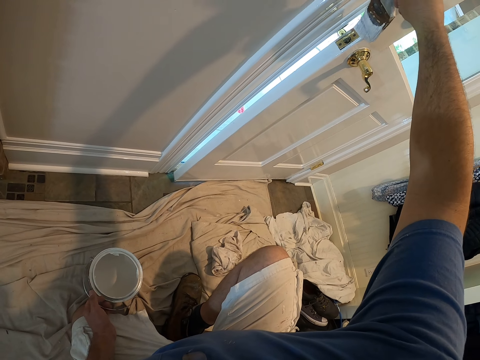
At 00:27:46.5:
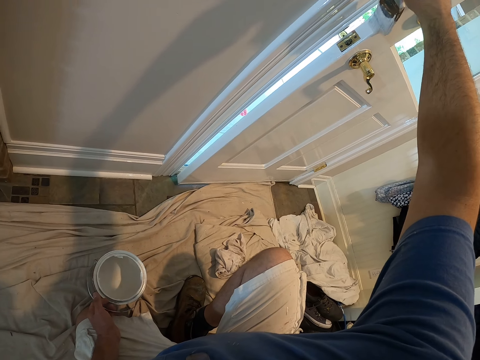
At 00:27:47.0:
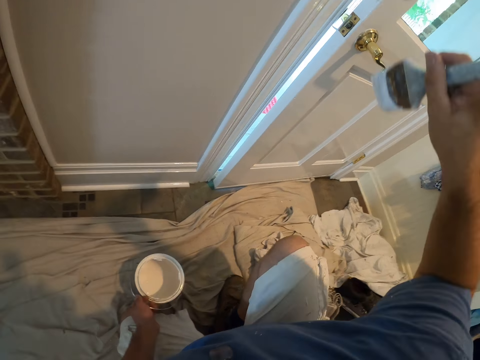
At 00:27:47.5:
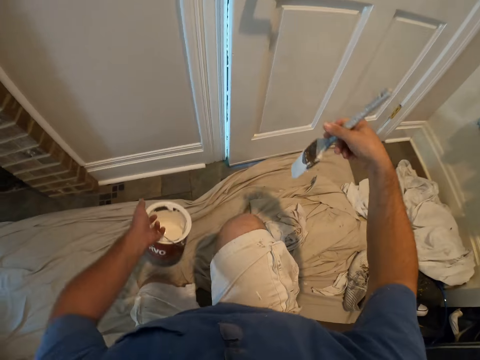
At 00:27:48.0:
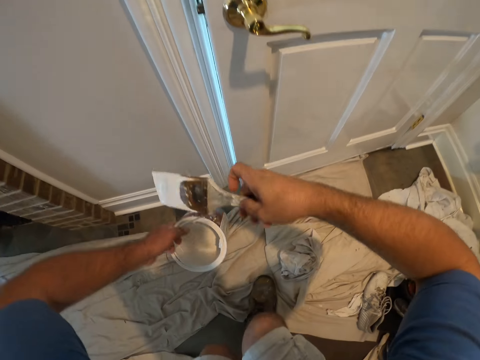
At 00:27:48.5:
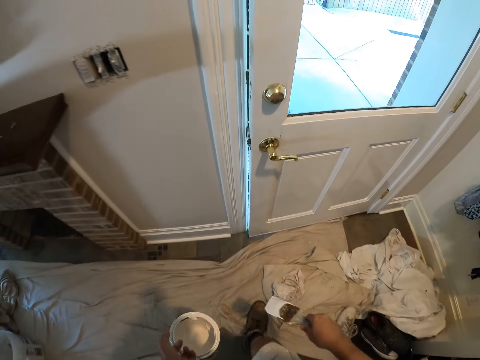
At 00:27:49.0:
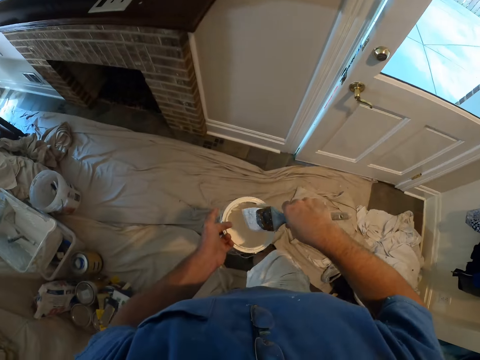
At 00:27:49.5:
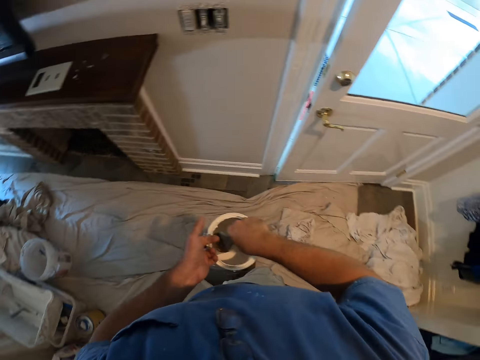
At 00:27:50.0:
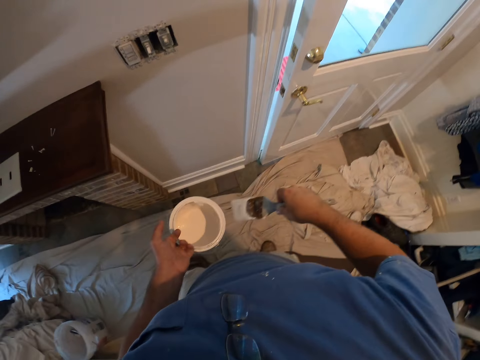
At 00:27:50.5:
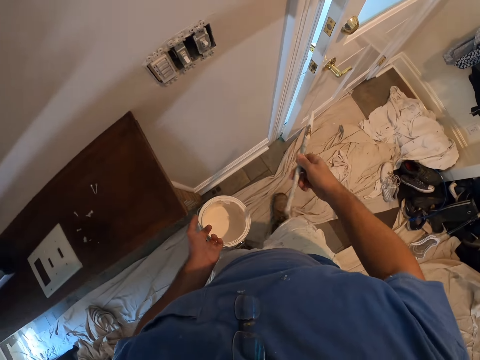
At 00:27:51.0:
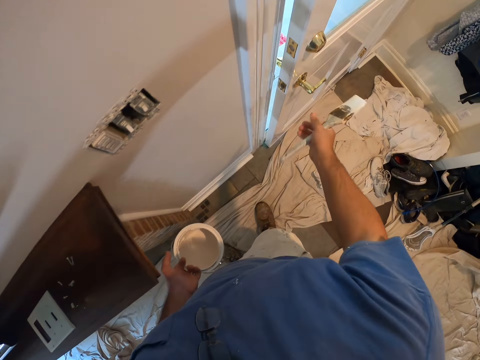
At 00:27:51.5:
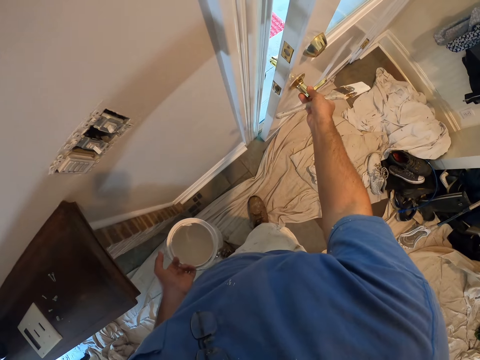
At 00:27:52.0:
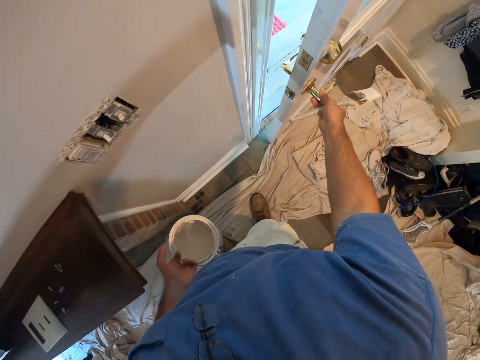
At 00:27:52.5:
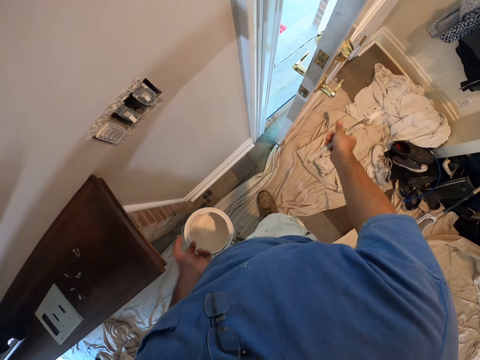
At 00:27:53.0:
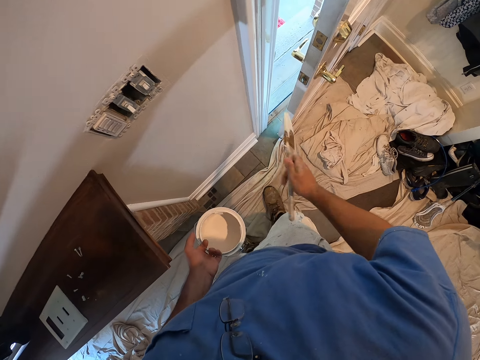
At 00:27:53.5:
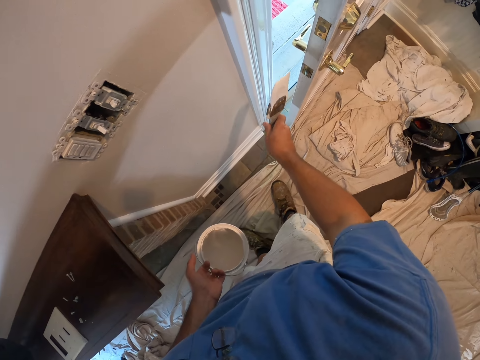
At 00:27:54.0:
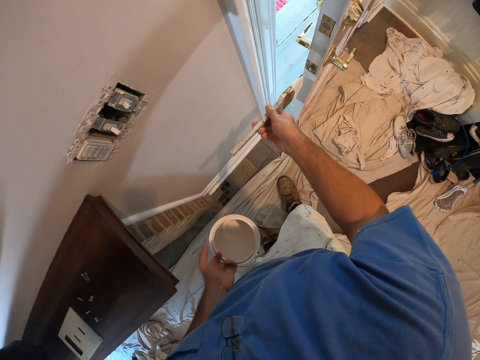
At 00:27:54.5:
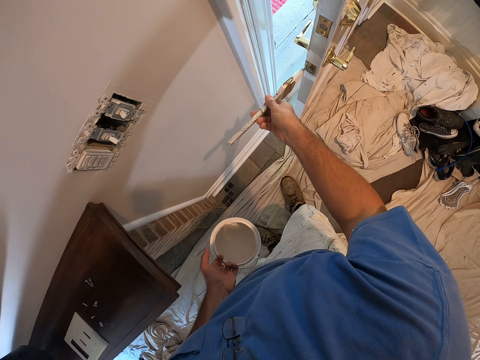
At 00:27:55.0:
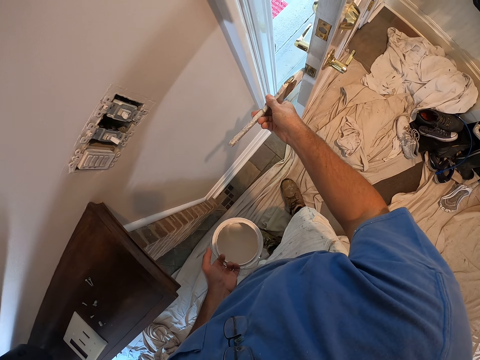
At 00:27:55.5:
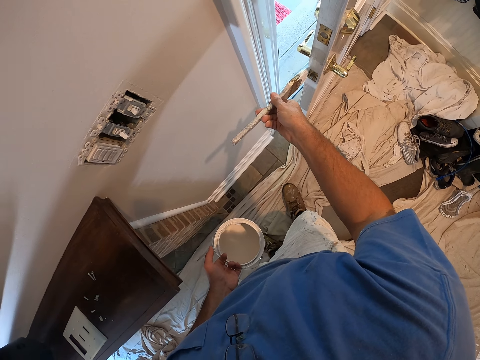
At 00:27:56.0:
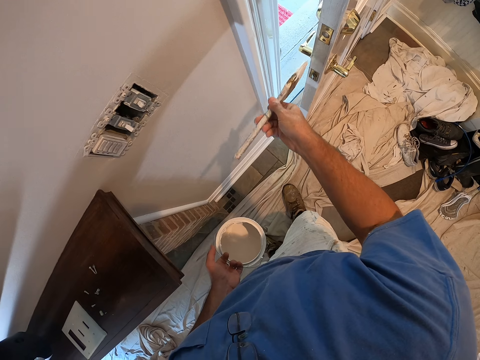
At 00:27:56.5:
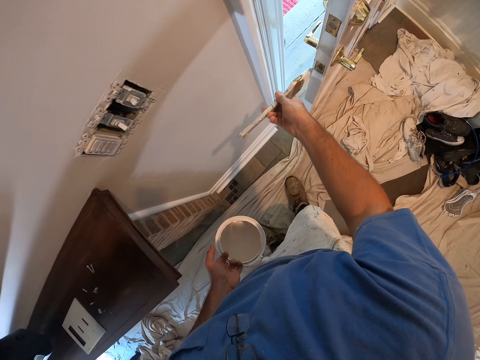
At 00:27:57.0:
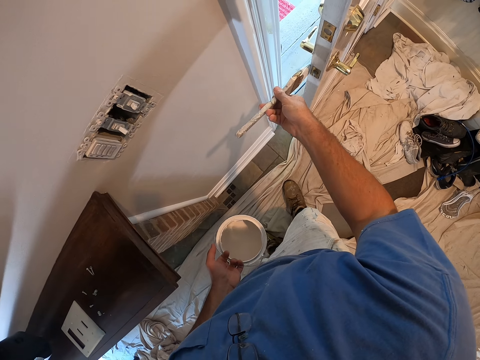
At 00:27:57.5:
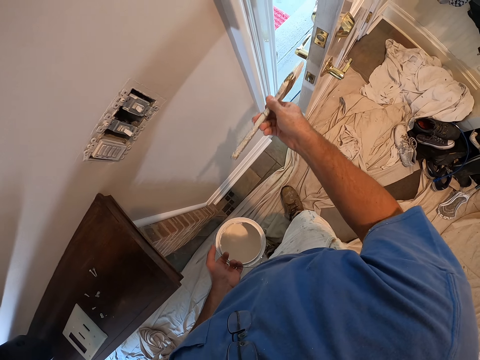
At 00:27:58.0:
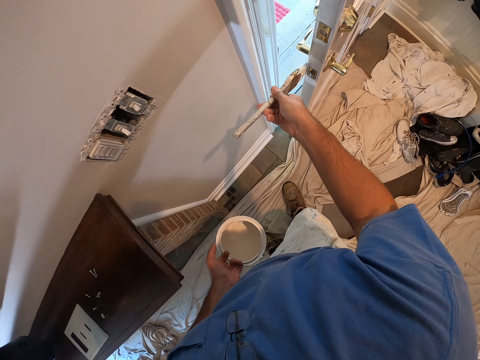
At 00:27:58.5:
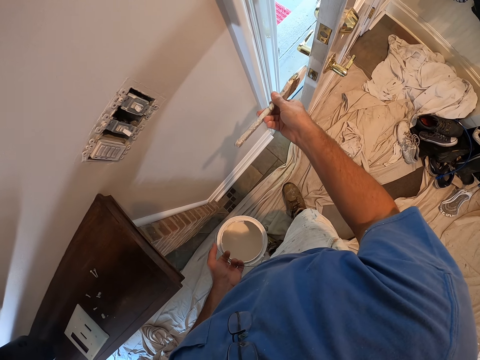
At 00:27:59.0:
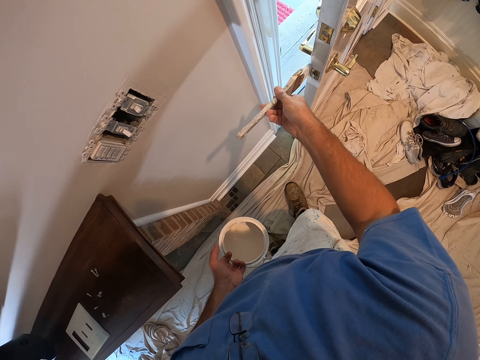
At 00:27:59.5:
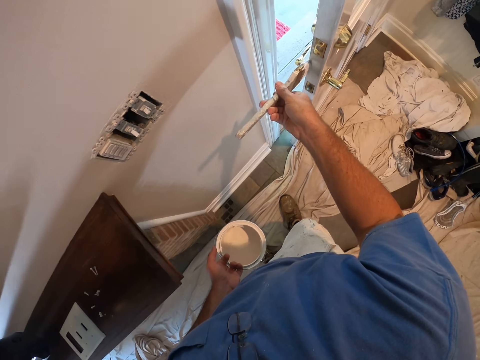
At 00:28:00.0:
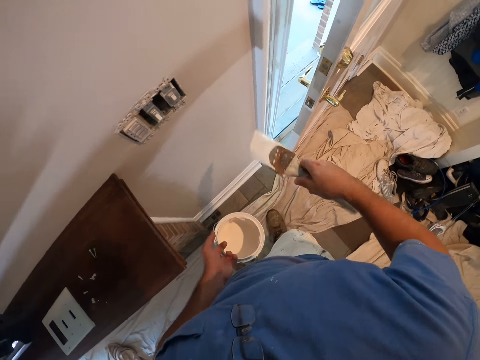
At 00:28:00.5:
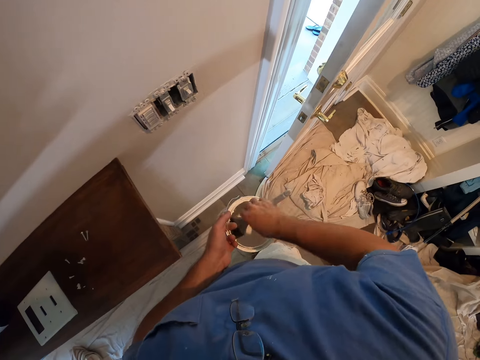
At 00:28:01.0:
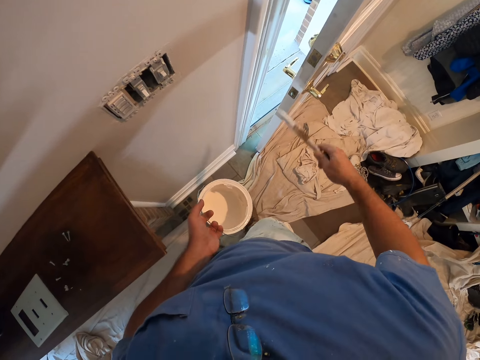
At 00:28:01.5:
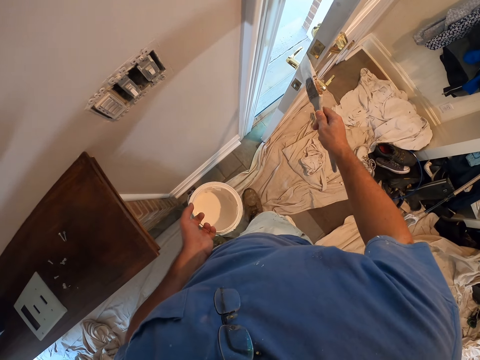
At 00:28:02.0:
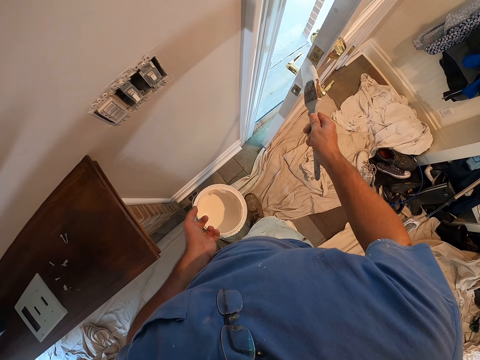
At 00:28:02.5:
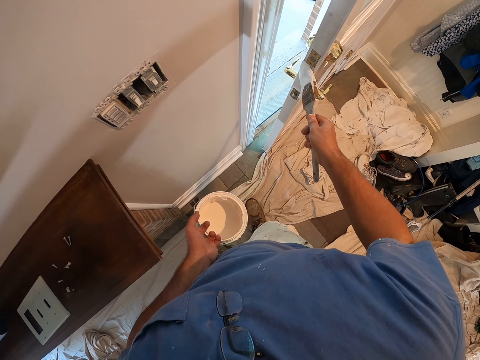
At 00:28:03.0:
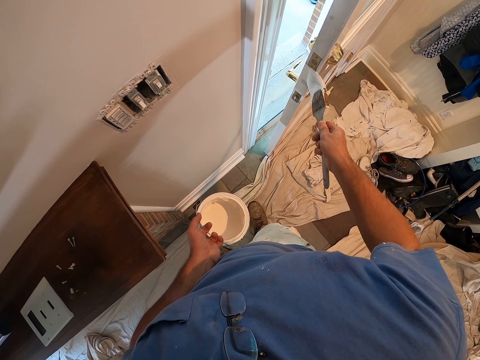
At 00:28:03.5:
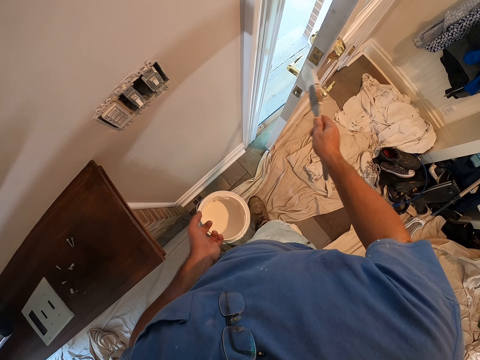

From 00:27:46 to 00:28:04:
The camera wearer holds the paint brush. He stands and holds the paint. He walks in the room. He dips the paint brush inside the paint on his left hand. He holds the paint brush. He opens the door with his right hand. He paints the room door with the paint brush. He dips the paint brush inside the paint on his left hand. He paints the room door with the paint brush.

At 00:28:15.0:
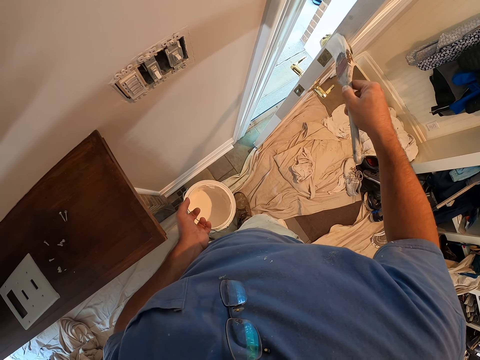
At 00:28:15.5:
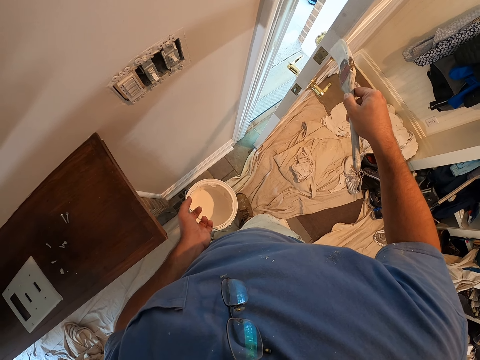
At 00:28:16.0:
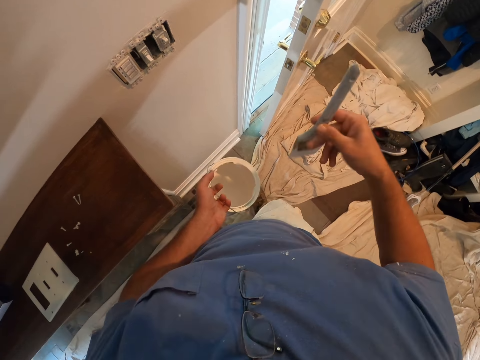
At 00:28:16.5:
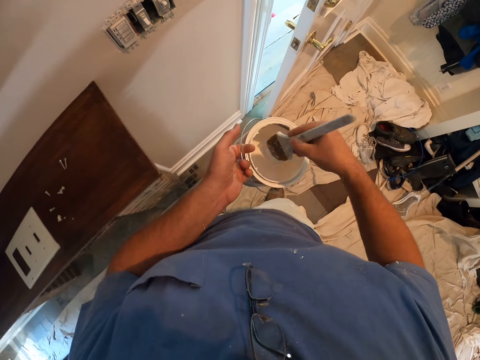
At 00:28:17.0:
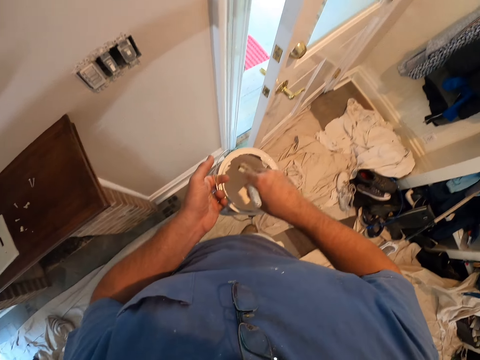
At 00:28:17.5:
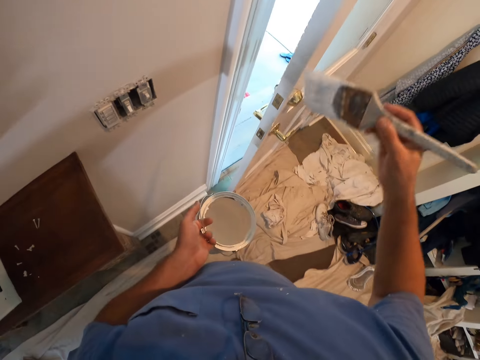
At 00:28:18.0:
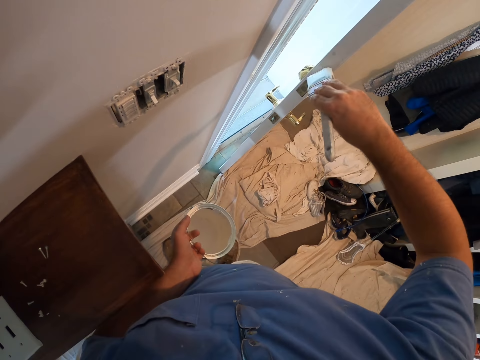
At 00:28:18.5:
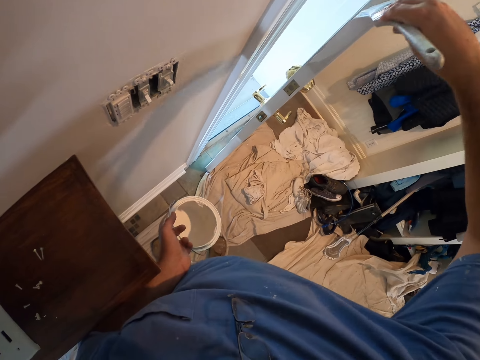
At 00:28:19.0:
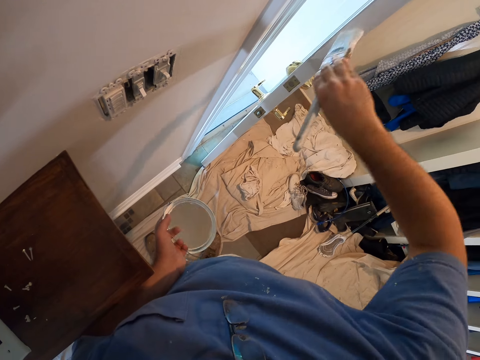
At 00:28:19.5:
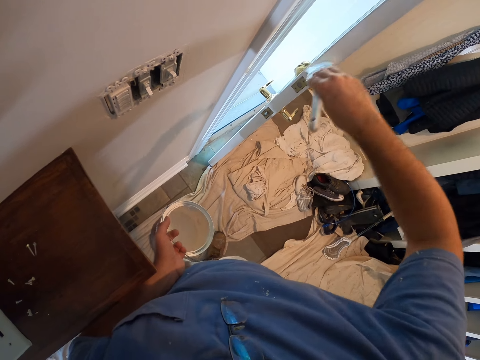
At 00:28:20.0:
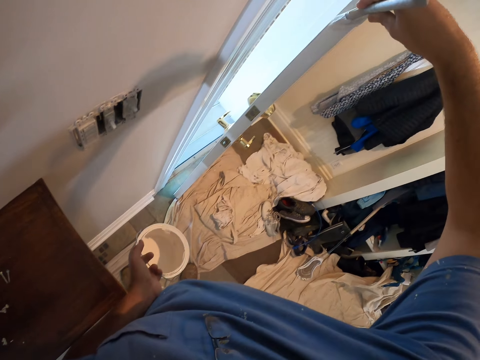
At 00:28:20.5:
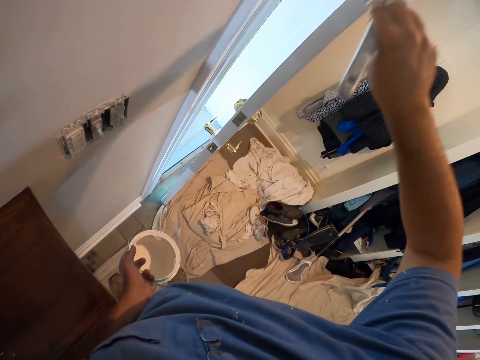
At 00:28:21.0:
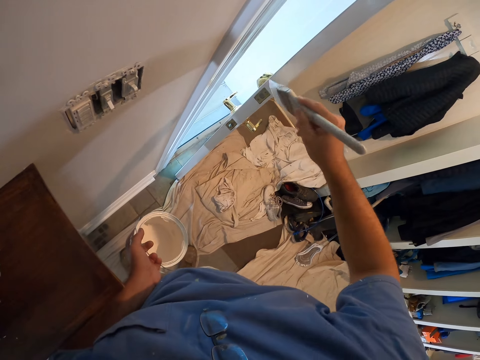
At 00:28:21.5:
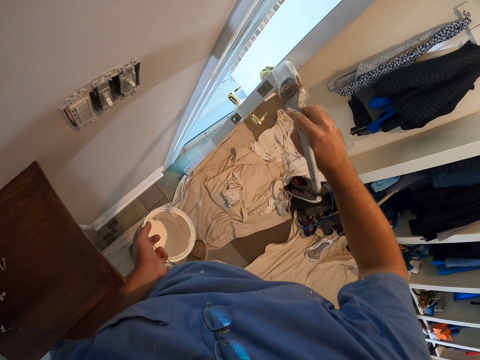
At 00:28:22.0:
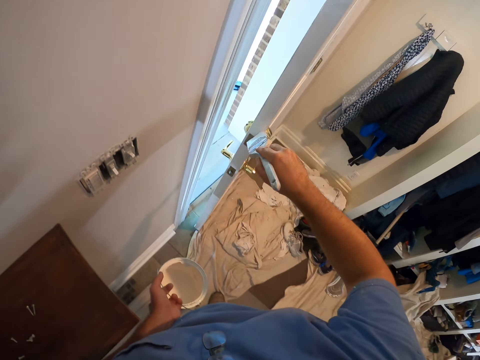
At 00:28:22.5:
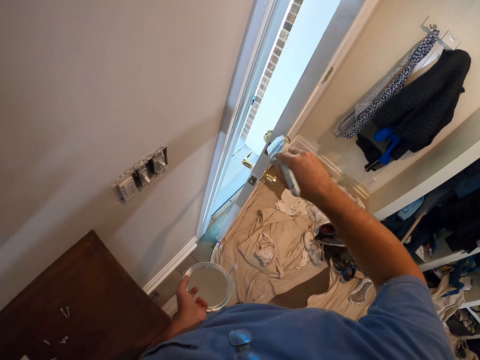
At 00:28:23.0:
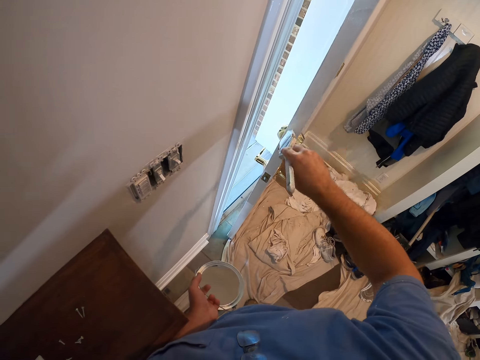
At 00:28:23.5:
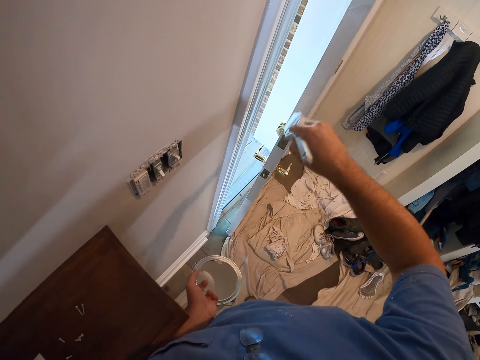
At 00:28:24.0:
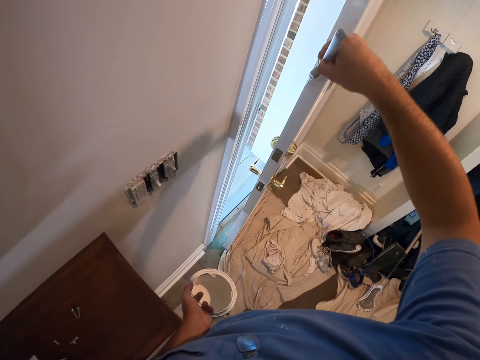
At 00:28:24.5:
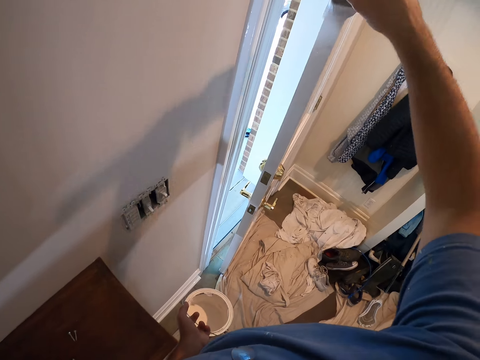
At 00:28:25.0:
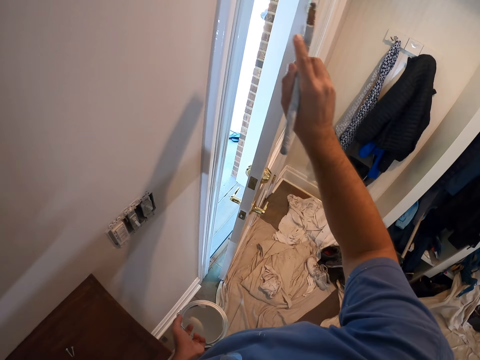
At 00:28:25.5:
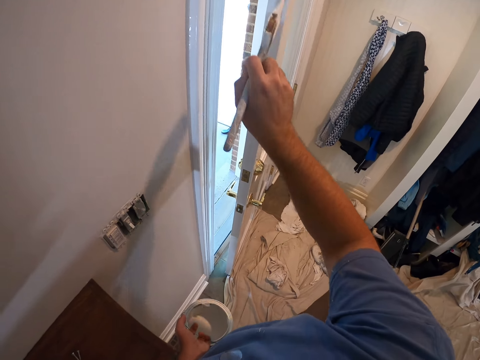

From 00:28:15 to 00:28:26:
The camera wearer dips the paint brush inside the paint on his left hand. He paints the room door with the paint brush.
